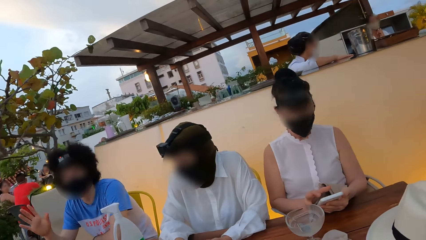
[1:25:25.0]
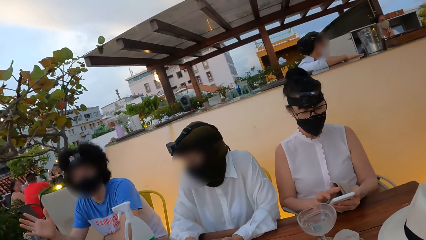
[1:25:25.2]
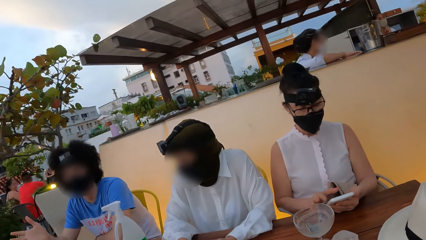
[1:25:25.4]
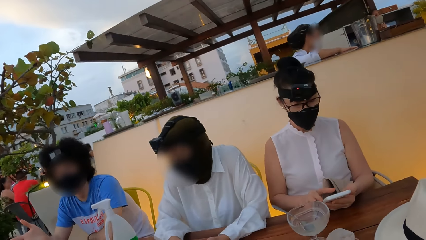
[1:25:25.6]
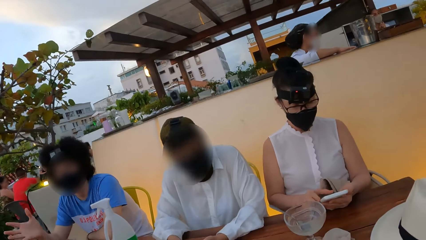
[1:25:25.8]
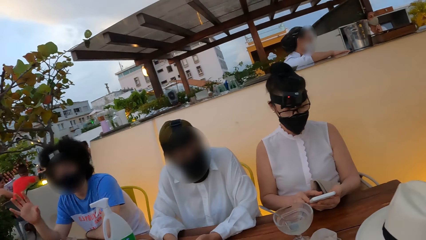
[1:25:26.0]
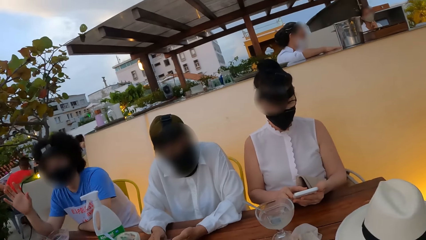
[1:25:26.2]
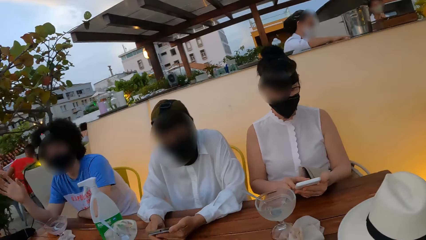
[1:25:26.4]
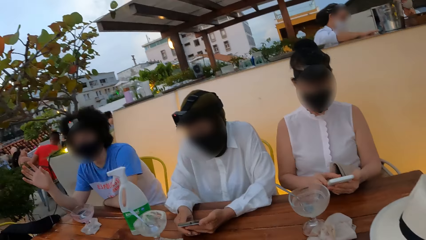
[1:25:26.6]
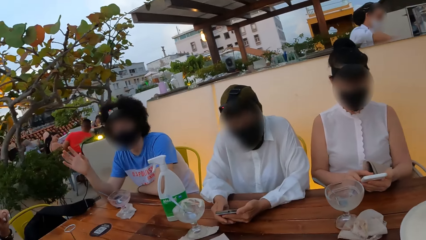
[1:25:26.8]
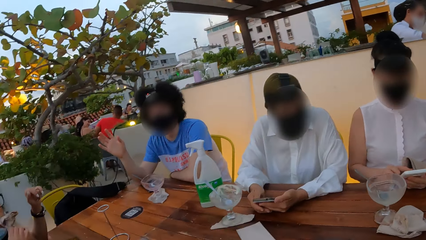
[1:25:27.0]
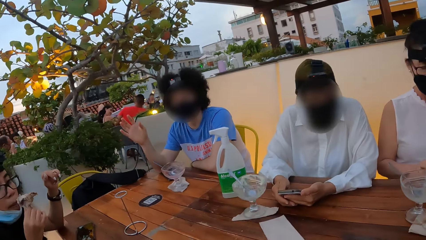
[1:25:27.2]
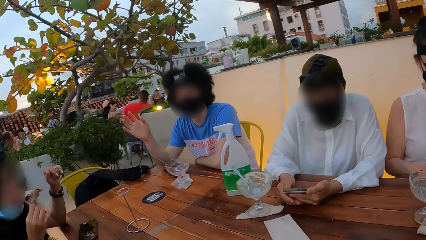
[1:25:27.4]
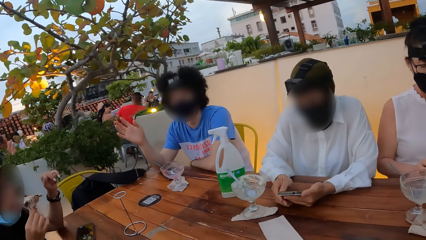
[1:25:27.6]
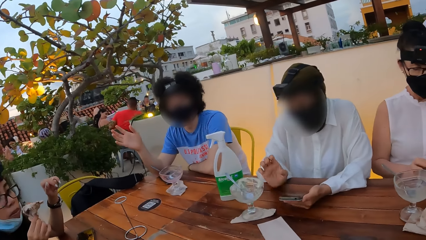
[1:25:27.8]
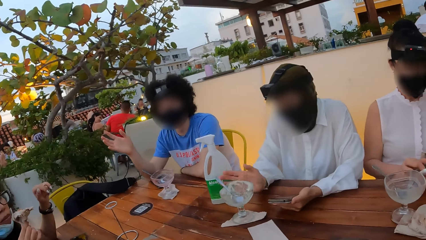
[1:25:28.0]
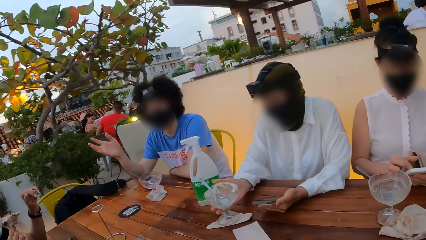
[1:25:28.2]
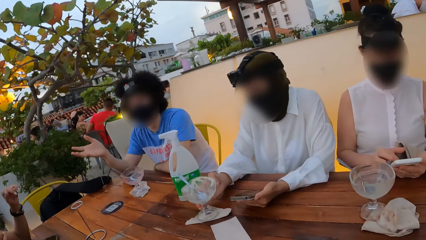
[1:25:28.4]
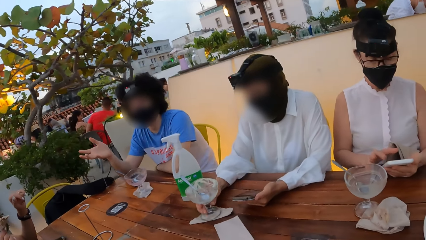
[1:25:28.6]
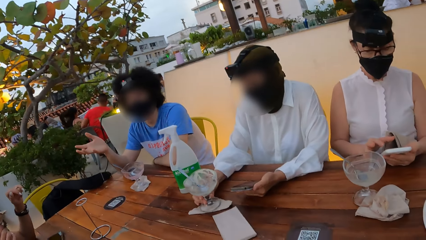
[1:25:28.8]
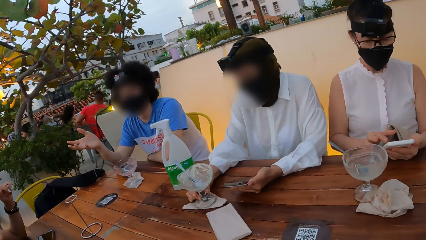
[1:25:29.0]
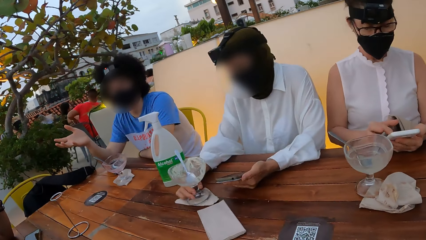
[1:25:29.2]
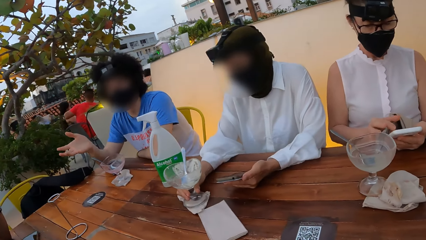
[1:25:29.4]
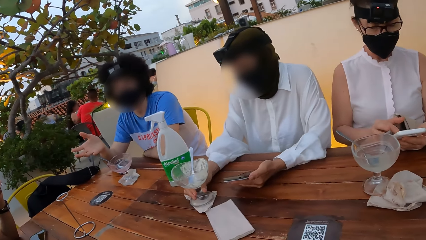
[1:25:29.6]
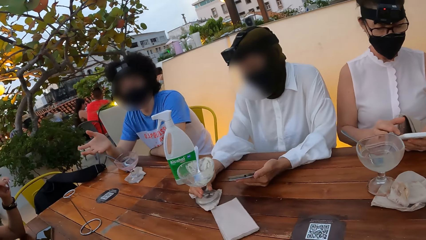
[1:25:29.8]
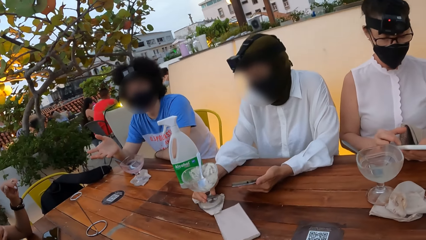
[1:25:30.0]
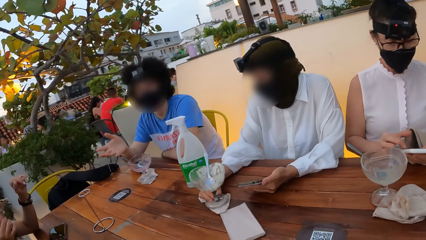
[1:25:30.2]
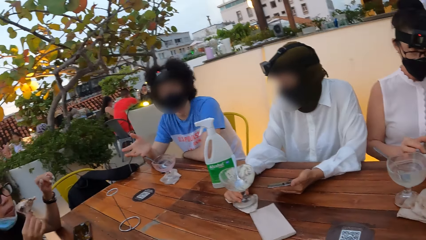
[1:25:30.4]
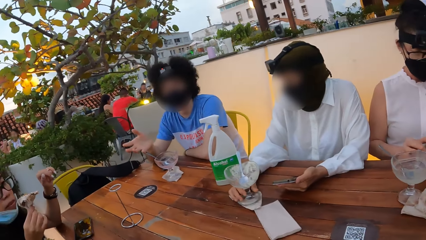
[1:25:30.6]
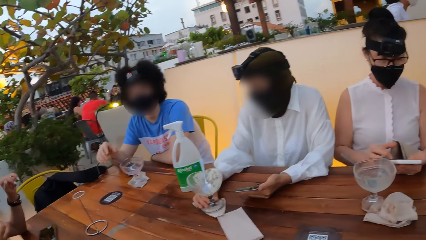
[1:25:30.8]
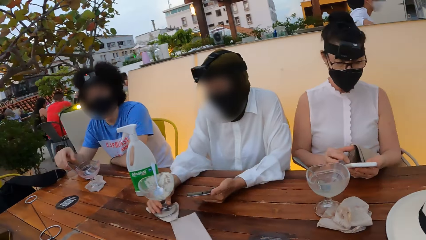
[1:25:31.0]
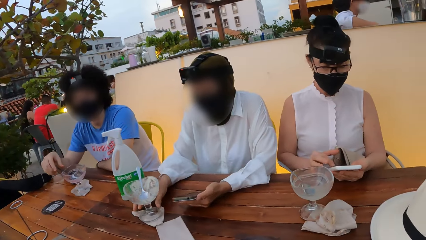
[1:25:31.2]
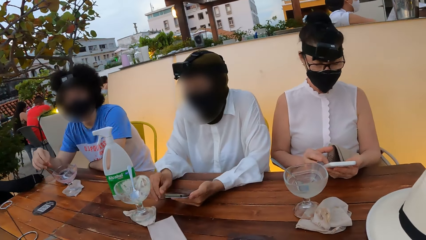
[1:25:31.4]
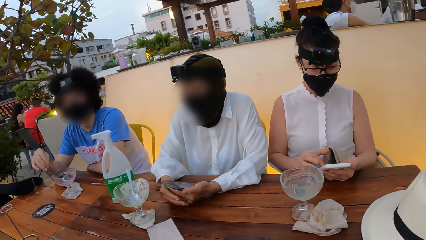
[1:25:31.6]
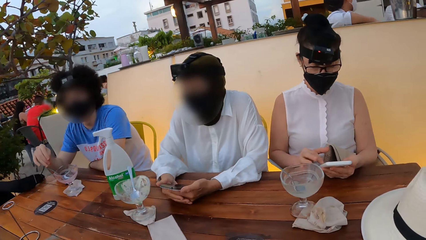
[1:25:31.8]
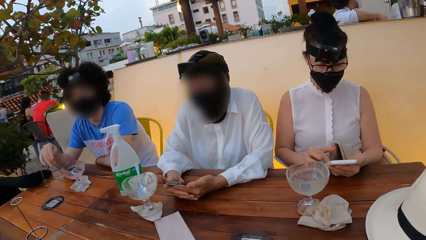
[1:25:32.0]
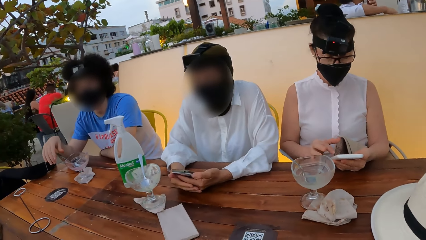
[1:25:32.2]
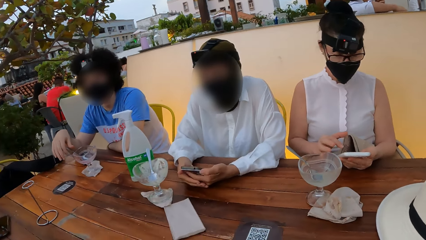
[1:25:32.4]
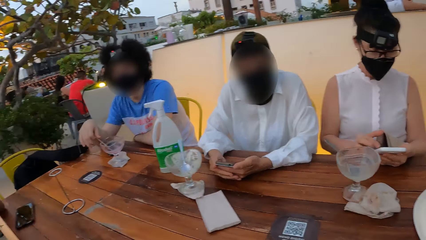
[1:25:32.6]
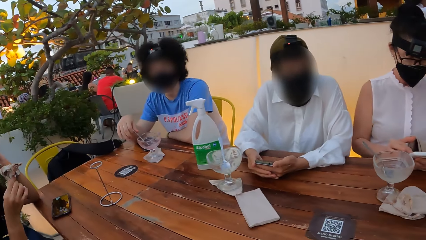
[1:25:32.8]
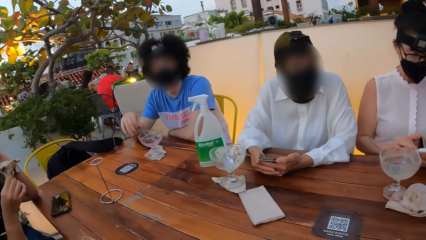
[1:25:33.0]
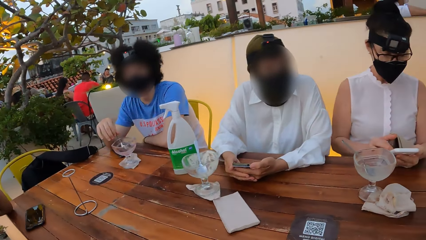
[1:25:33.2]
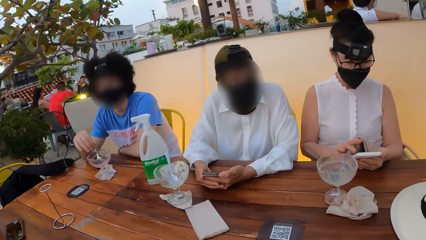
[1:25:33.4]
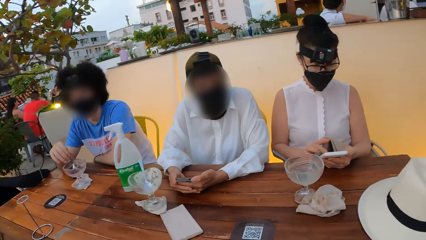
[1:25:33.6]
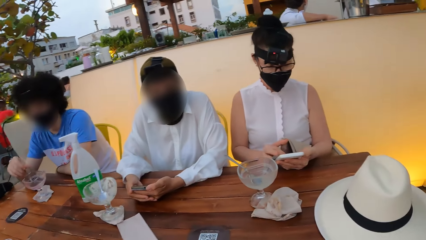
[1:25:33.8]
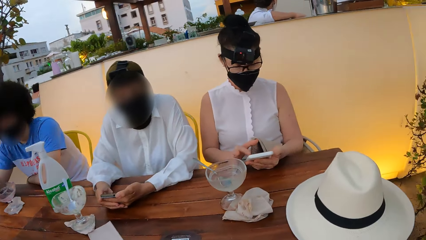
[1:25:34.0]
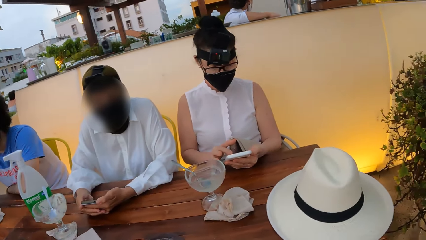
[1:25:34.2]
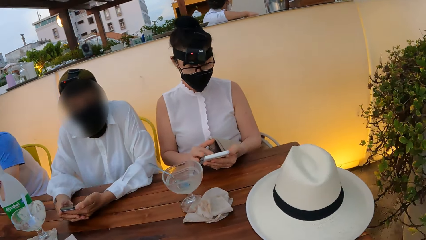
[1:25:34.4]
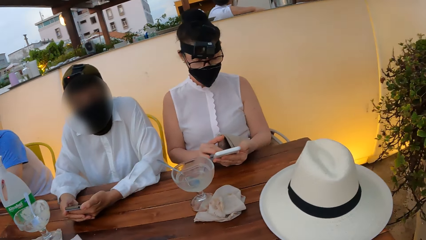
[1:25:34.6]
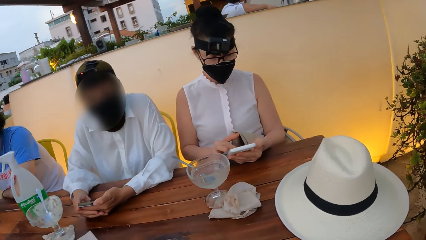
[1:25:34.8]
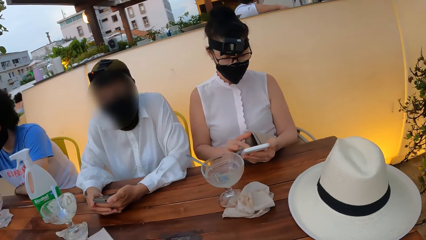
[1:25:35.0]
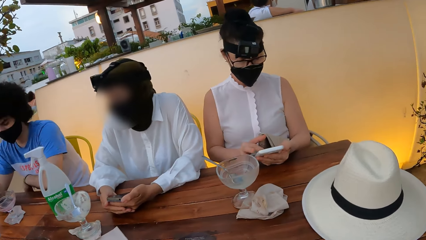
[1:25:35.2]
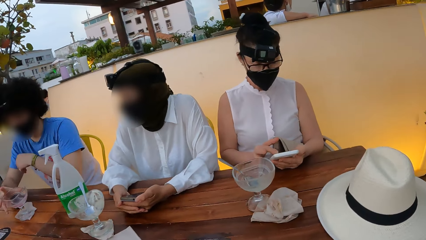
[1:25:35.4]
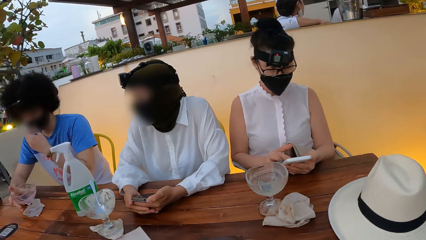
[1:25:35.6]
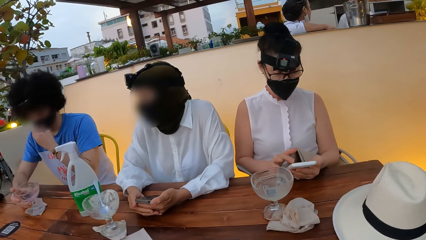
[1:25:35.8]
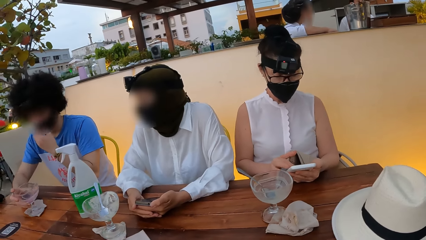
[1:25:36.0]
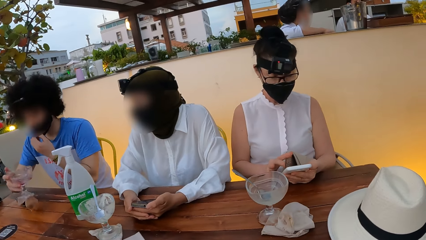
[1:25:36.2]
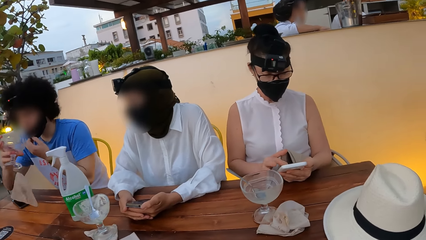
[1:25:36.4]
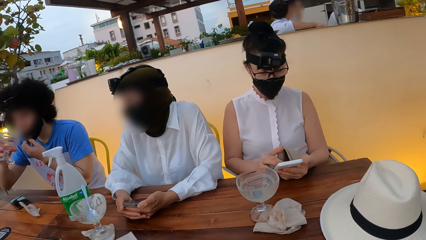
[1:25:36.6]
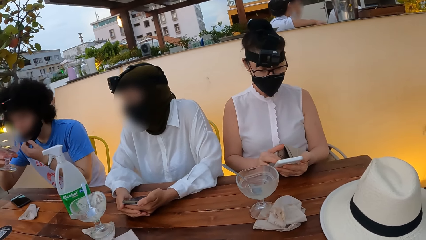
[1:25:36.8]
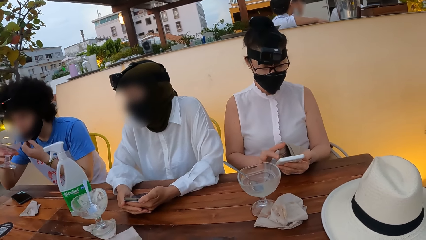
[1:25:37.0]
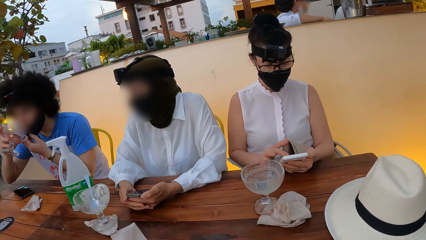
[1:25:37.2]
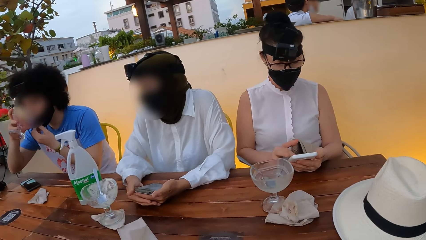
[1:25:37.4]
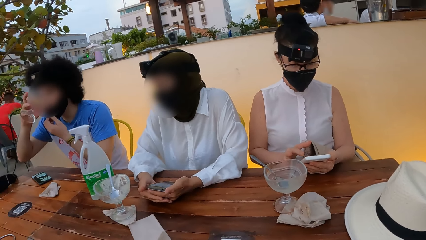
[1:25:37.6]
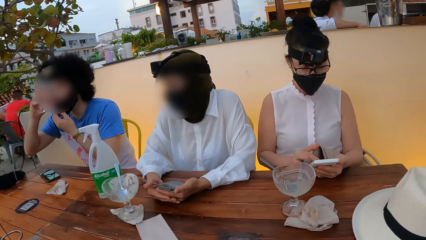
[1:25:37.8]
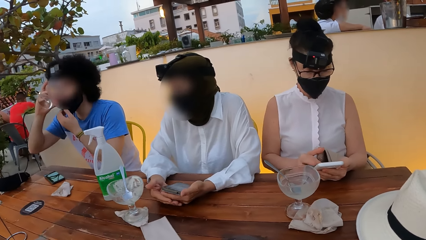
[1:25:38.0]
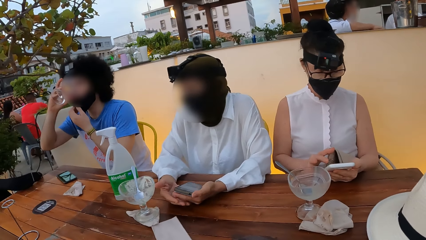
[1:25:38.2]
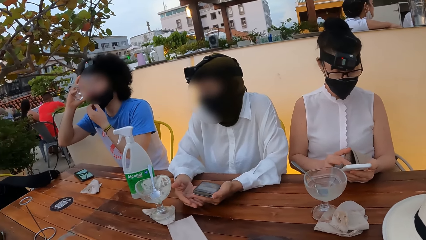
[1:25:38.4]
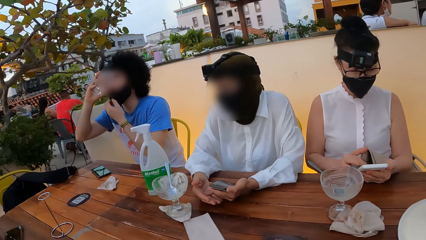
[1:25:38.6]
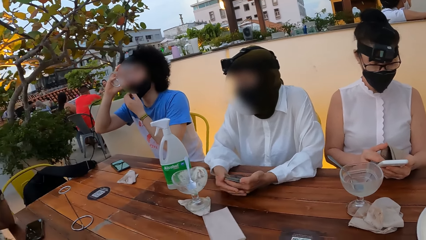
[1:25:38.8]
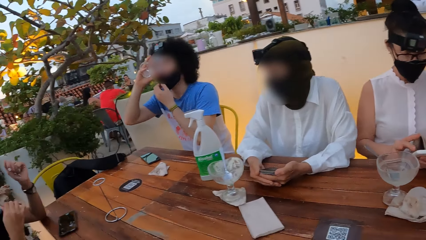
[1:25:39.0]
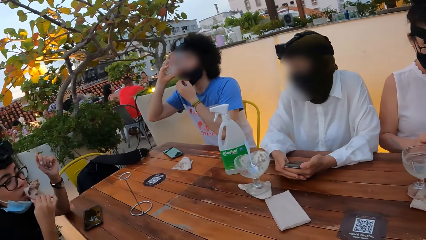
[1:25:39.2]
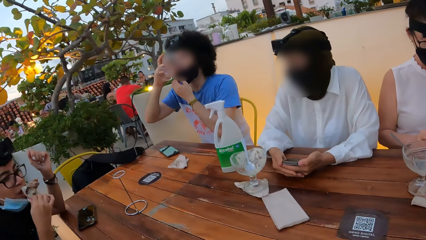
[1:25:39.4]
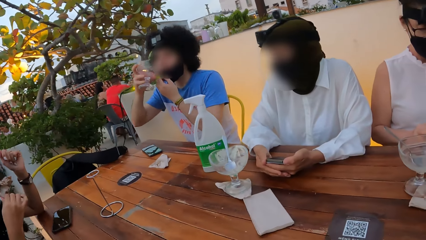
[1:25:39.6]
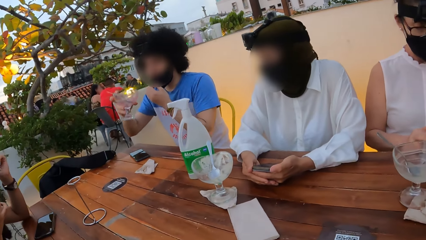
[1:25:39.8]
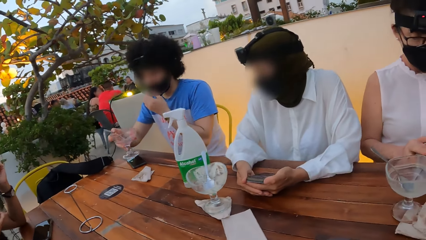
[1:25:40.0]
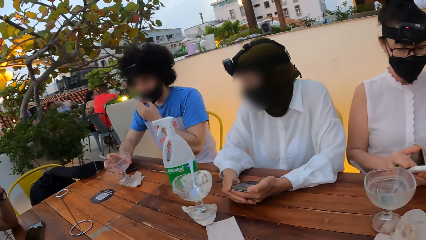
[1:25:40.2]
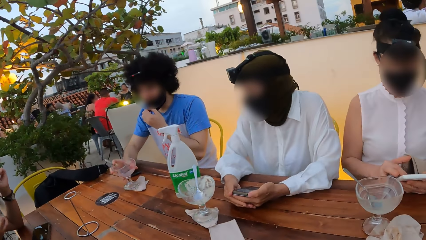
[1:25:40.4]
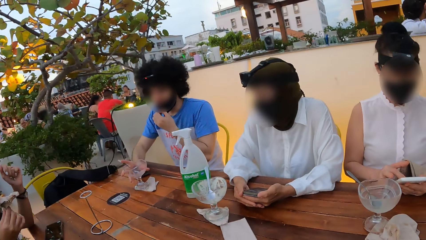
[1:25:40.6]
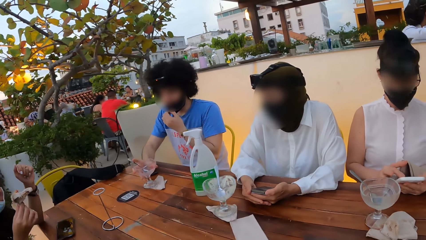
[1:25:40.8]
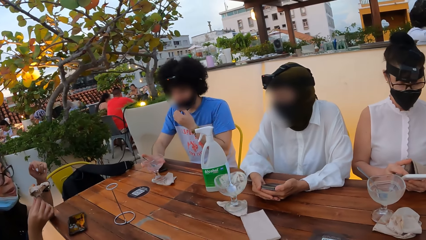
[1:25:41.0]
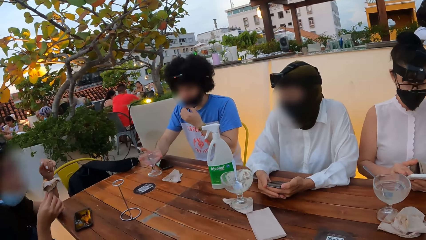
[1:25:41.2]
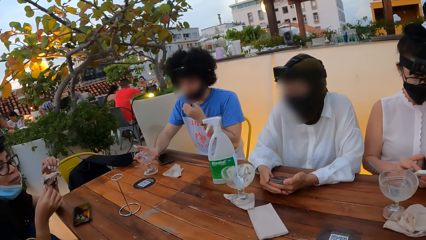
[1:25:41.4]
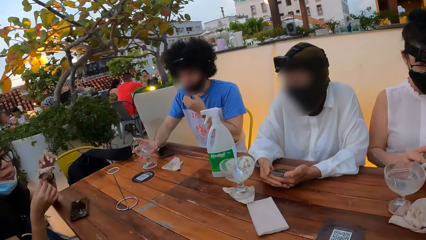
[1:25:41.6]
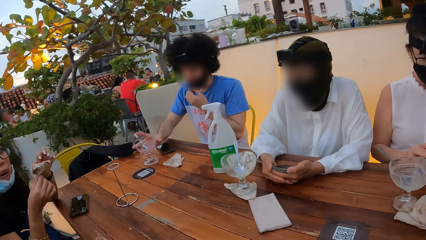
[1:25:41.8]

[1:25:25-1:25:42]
A person rotates the ice cream bowl on the table. Another person picks up a spoon, picks up the ice cream bowl, drinks from the bowl and puts down the bowl.
